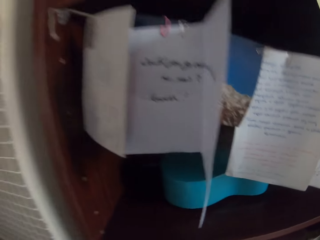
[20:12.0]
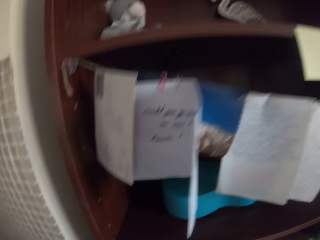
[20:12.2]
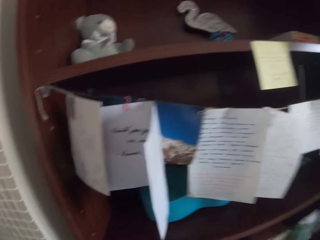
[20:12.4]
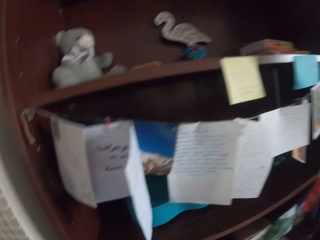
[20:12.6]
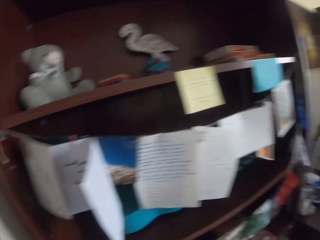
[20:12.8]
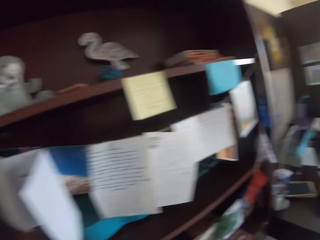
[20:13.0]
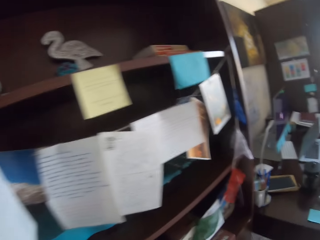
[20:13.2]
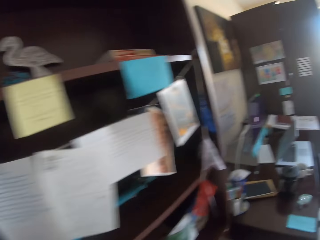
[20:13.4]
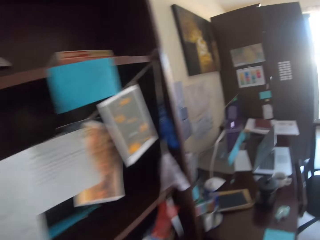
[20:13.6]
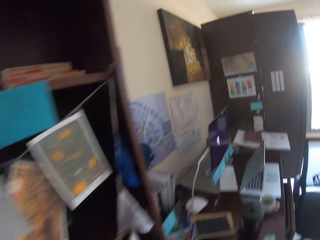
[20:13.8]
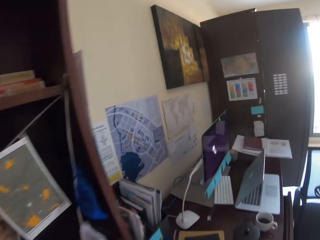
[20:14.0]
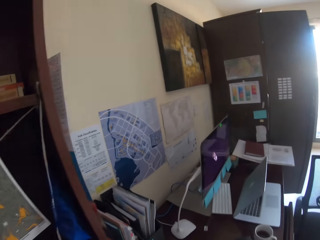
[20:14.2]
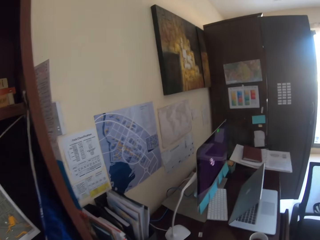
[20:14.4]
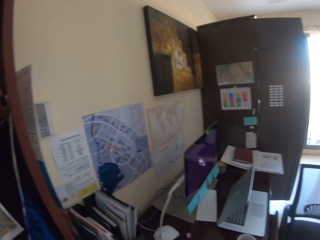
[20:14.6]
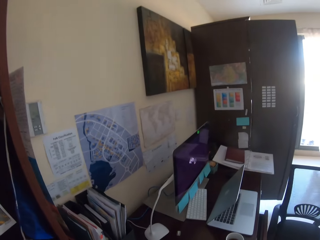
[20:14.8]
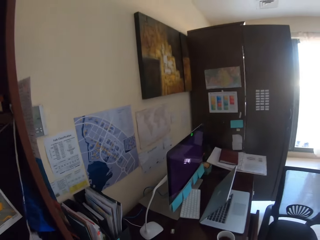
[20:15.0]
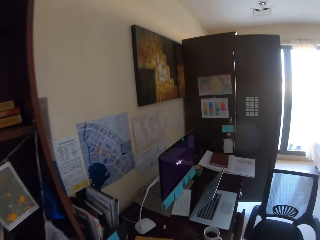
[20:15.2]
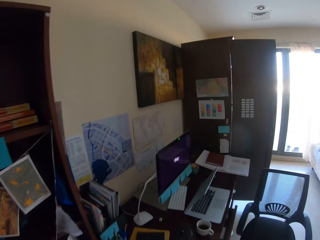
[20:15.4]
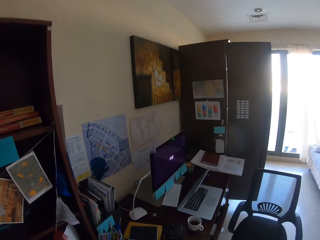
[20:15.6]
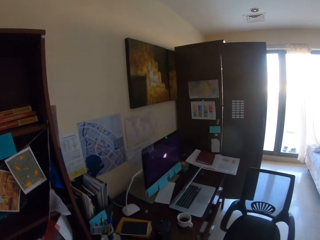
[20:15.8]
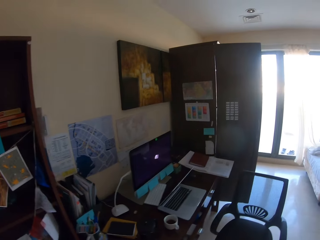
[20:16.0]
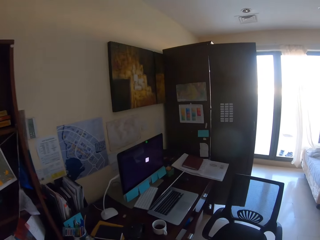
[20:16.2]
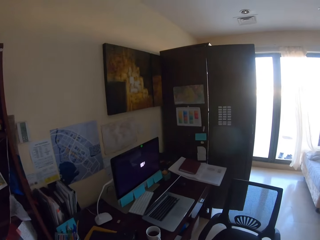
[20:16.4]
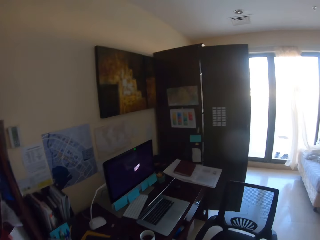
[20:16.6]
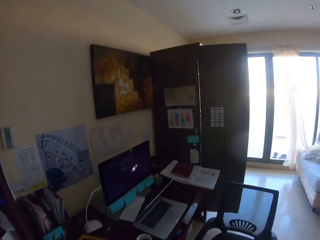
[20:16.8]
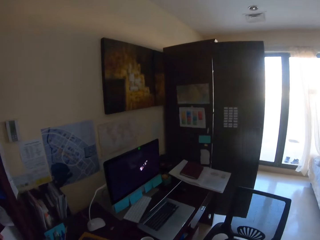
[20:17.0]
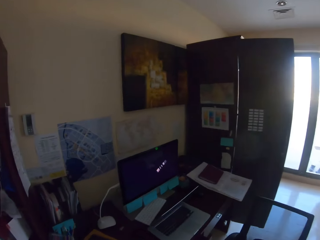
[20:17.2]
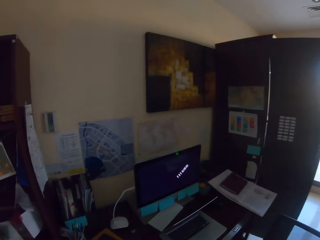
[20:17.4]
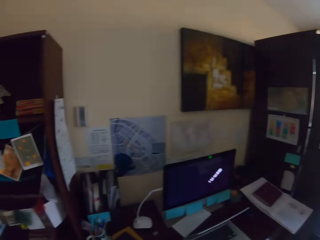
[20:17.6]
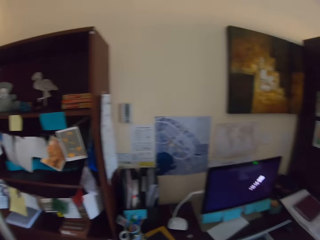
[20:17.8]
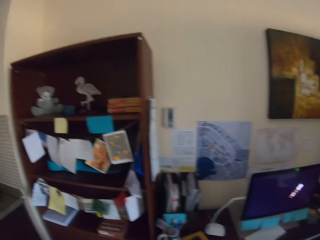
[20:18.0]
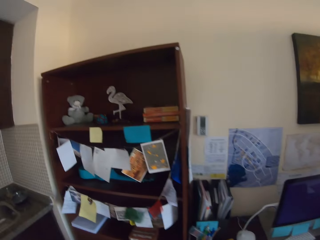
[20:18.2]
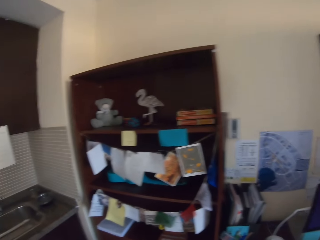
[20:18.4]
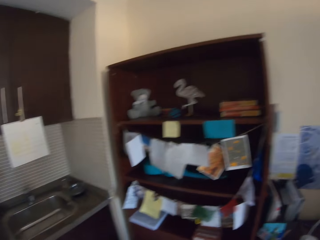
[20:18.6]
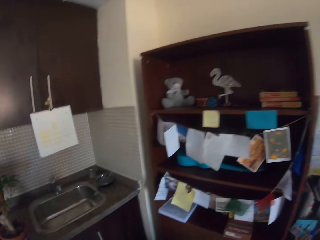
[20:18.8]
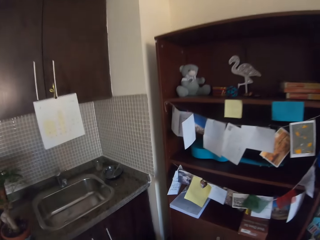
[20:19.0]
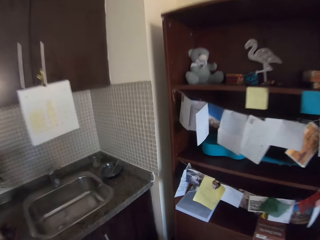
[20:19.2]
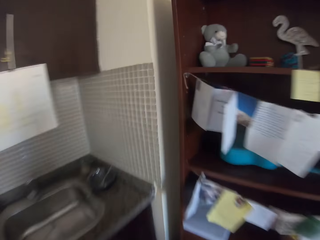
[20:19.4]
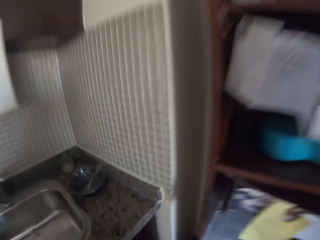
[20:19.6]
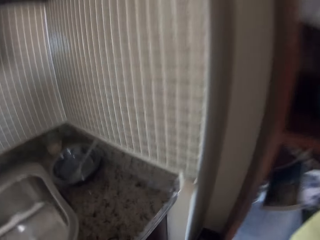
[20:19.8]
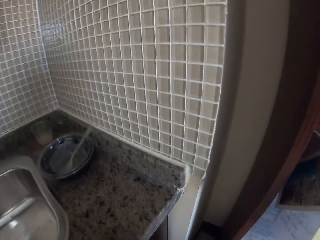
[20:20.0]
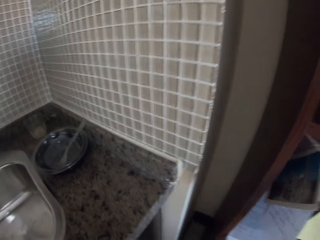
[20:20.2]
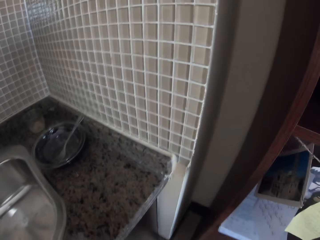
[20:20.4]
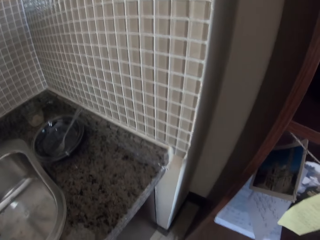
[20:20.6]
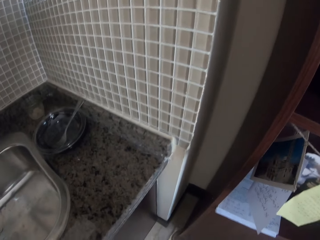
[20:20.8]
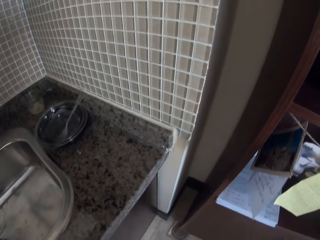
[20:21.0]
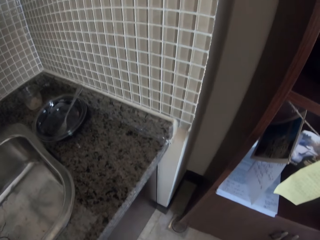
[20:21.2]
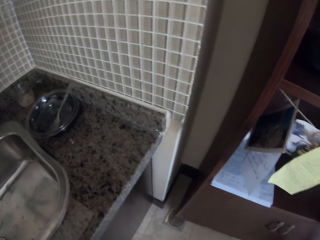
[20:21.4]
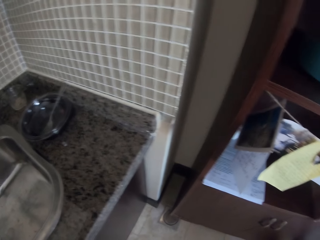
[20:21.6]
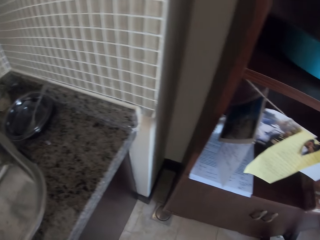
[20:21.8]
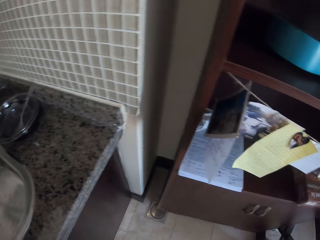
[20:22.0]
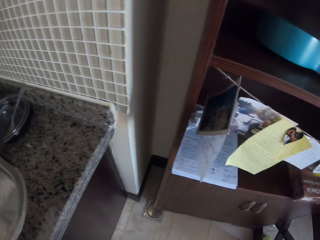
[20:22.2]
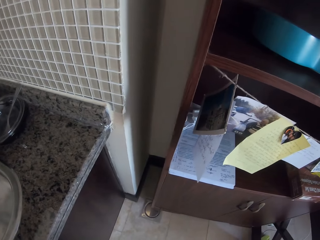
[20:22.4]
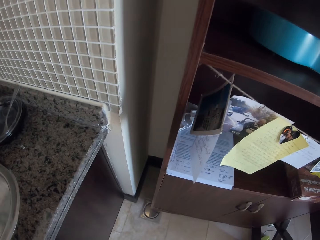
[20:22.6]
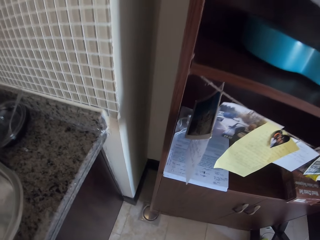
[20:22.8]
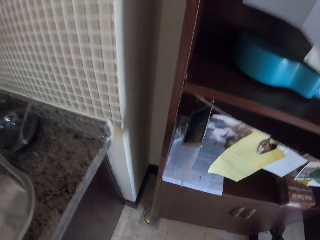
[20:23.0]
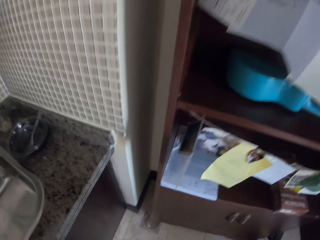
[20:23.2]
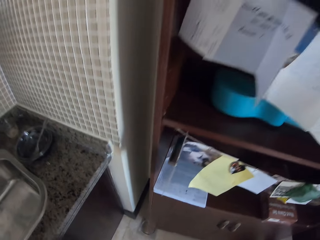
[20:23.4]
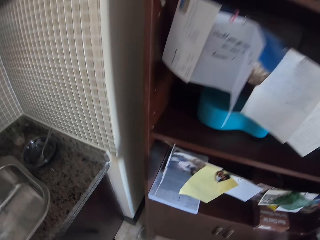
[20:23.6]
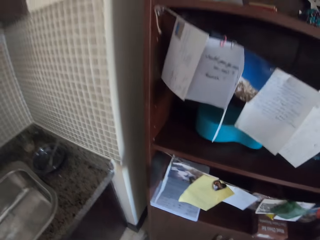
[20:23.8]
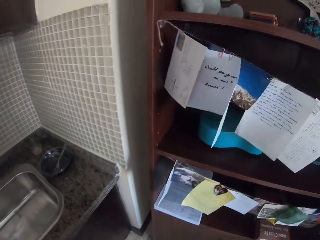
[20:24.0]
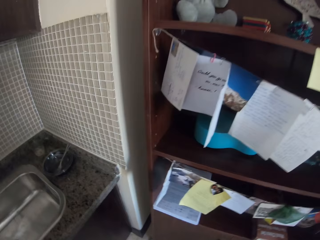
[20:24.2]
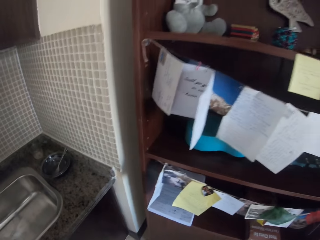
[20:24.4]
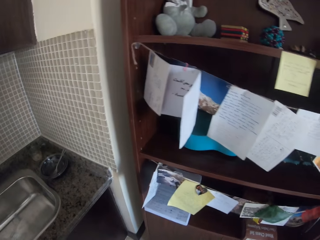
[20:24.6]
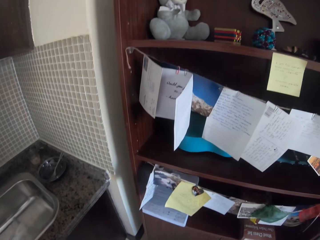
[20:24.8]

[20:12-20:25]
The camera wearer looks at a guitar on the shelf. They look at the laptop on the table. They look around. They stand.

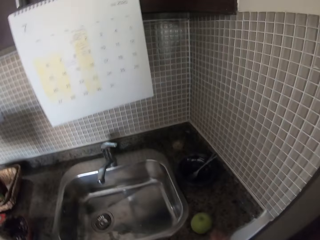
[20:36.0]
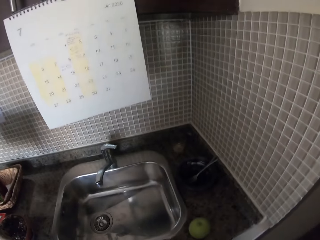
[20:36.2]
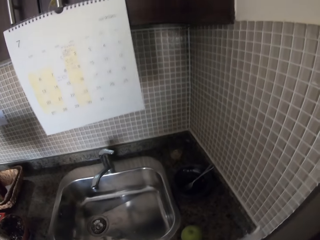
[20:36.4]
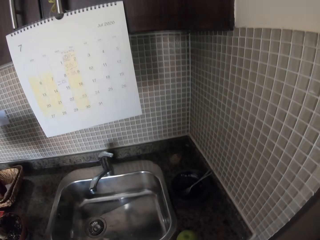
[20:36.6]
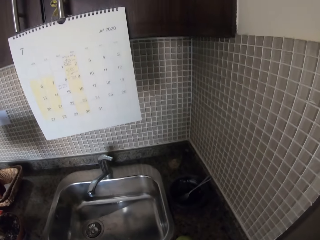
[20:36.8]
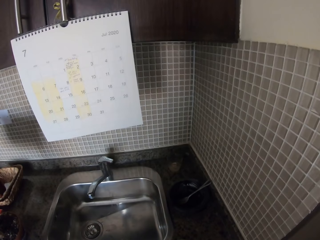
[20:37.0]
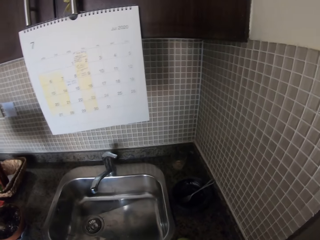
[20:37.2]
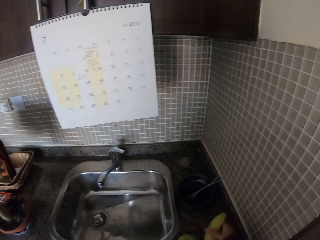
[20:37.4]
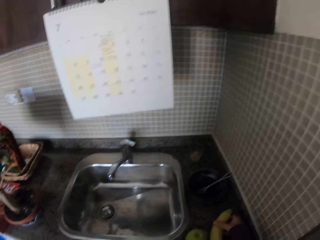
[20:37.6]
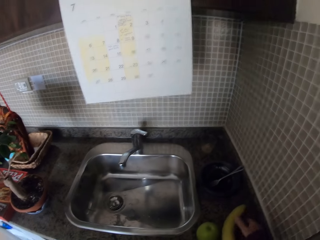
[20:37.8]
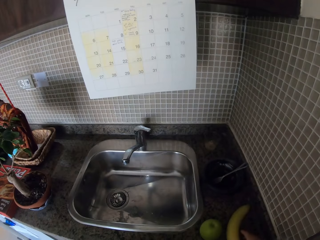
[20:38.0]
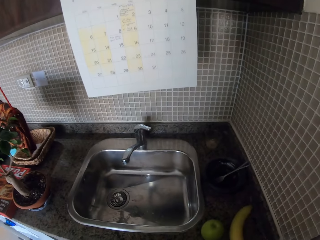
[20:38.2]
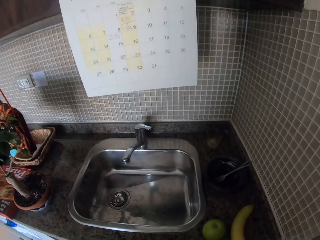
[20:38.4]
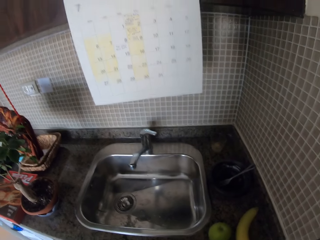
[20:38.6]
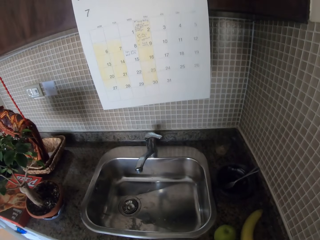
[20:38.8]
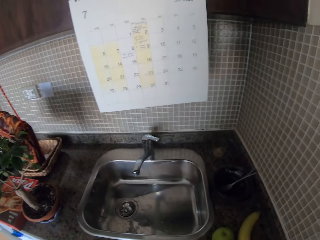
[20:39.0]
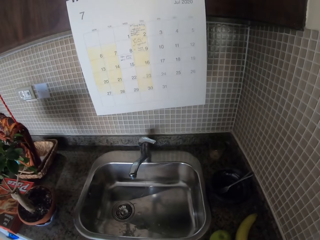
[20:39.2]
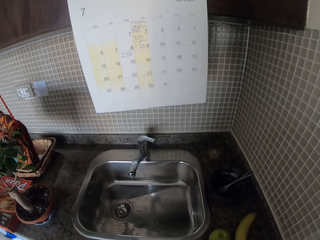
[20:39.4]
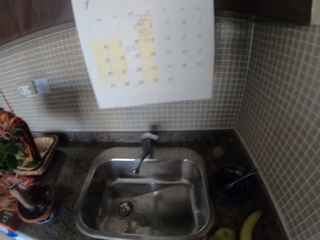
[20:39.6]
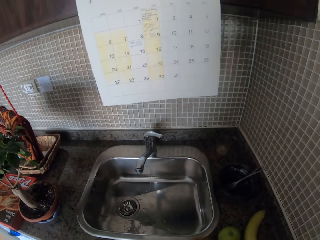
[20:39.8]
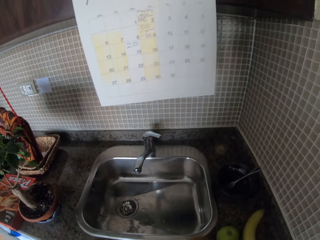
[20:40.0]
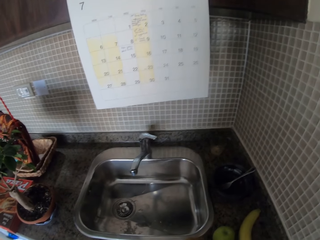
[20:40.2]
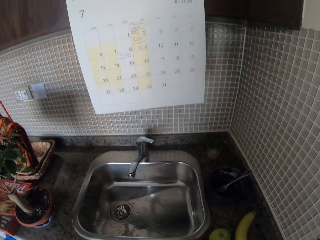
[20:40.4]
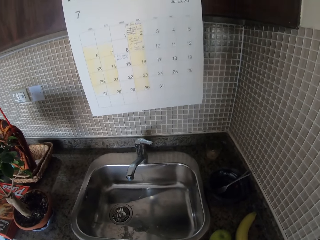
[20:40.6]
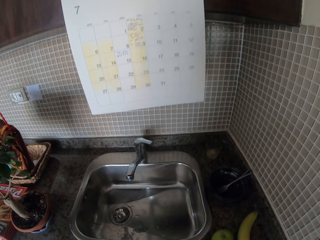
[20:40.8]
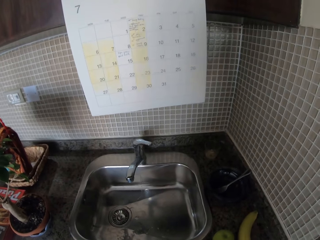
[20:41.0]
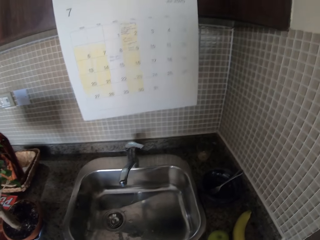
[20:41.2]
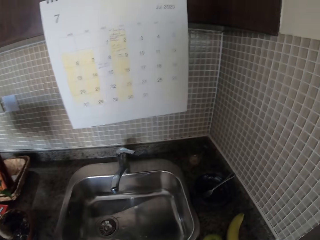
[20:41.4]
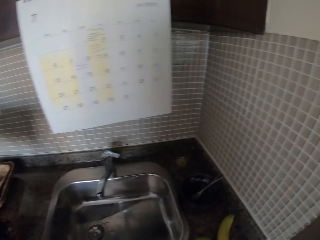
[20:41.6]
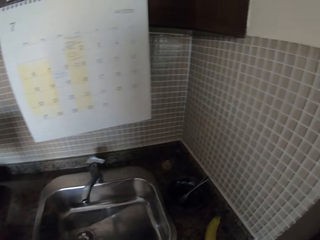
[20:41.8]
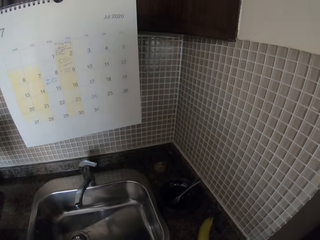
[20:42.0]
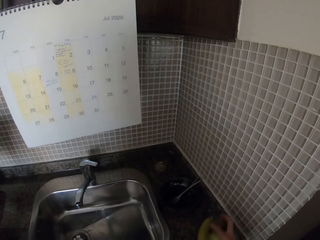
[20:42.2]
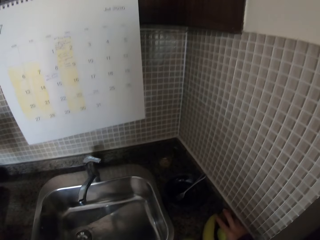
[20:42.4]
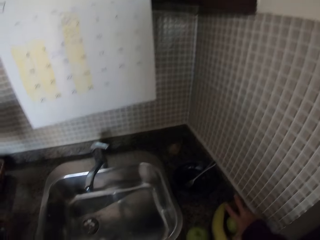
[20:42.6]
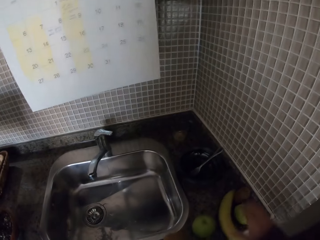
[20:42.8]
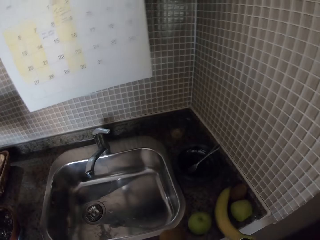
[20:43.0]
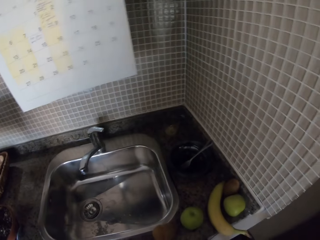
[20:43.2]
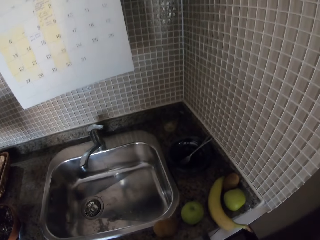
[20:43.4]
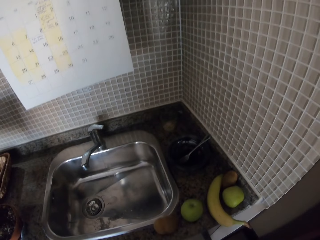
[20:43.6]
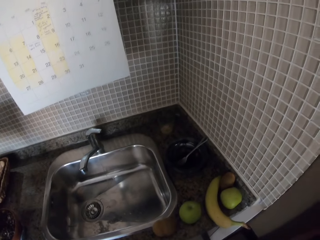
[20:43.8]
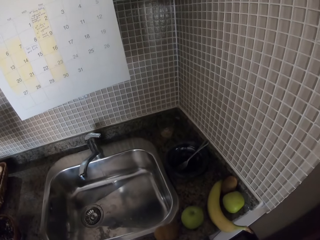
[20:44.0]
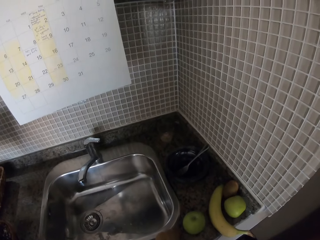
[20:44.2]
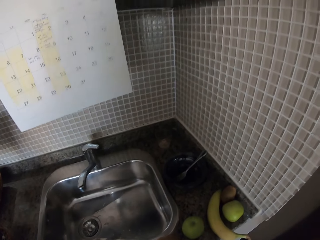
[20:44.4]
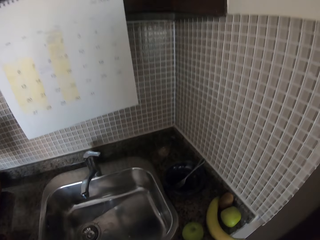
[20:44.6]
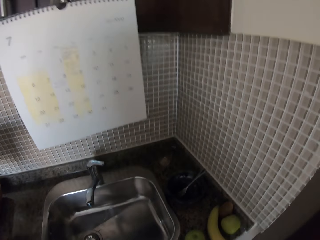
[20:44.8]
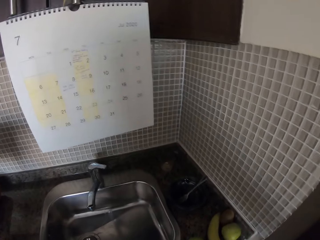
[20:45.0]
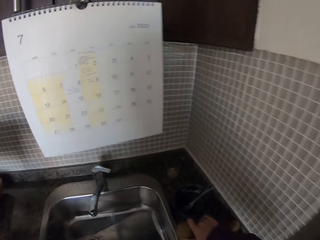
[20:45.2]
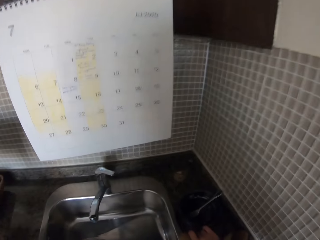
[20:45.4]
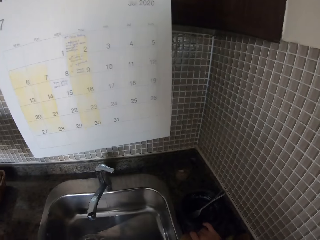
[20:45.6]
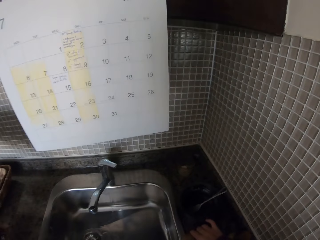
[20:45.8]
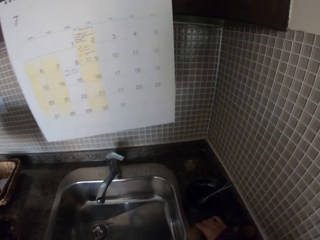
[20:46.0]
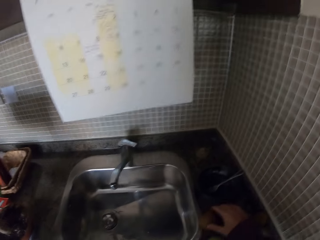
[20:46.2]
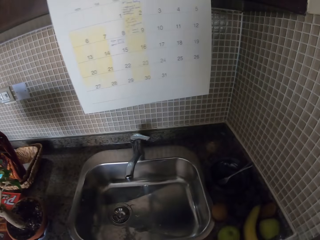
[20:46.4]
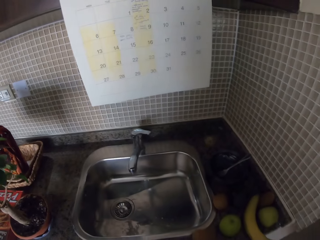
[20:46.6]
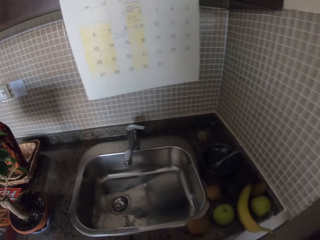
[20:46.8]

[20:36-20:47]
The camera wearer places a banana beside the sink. They place an apple beside the sink.
